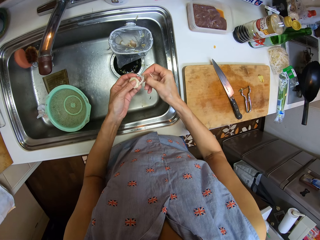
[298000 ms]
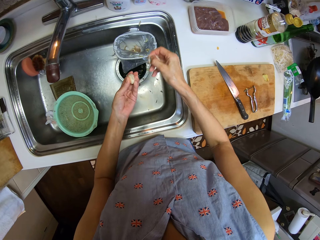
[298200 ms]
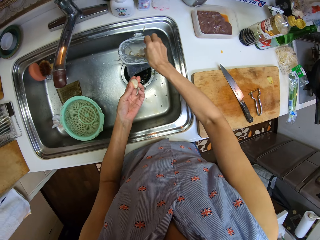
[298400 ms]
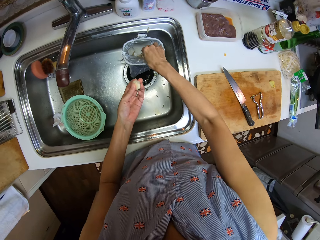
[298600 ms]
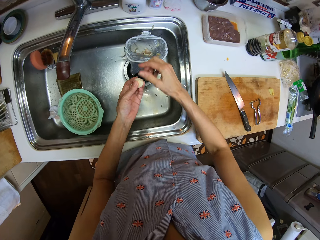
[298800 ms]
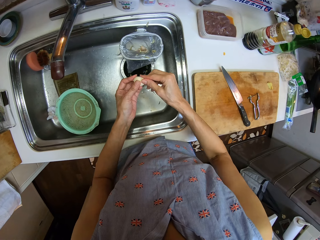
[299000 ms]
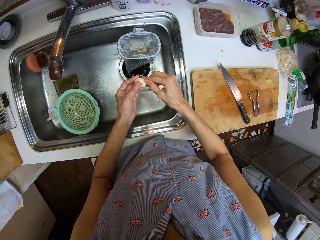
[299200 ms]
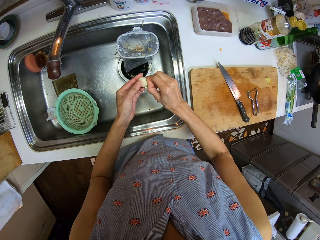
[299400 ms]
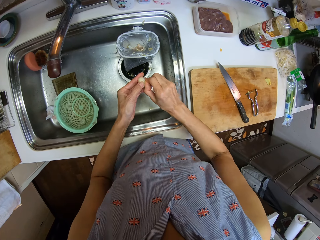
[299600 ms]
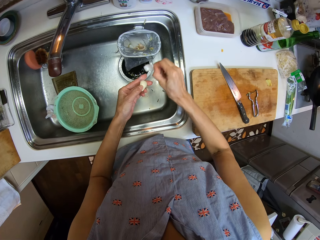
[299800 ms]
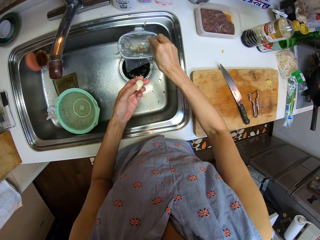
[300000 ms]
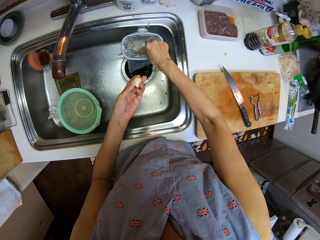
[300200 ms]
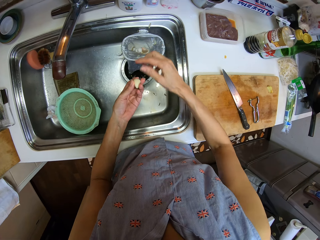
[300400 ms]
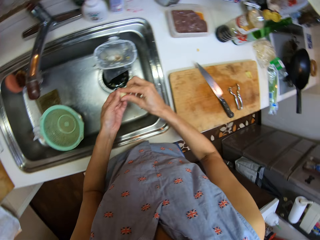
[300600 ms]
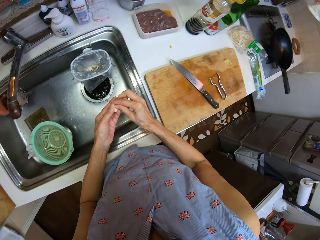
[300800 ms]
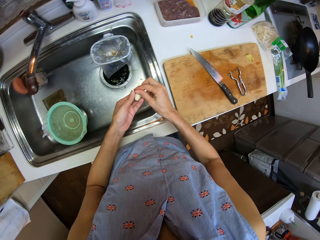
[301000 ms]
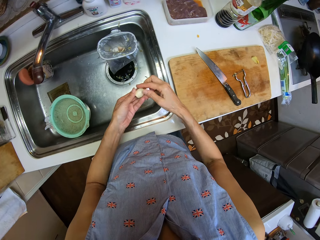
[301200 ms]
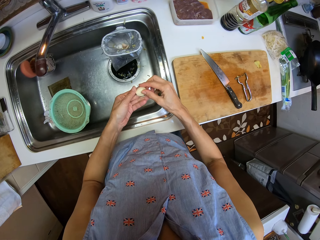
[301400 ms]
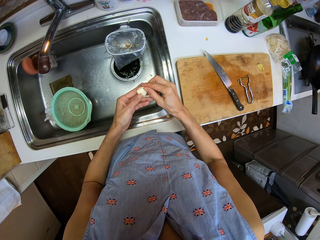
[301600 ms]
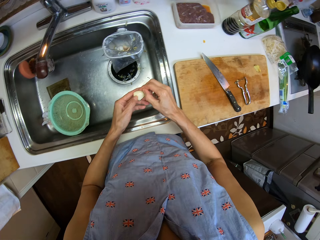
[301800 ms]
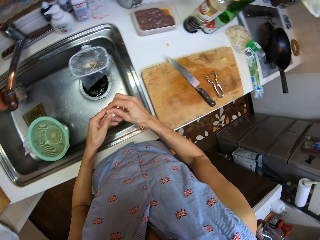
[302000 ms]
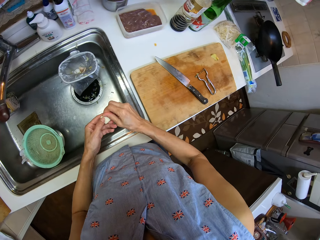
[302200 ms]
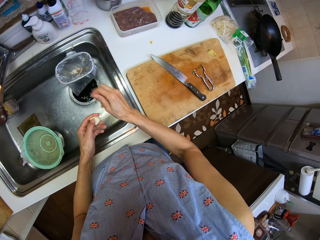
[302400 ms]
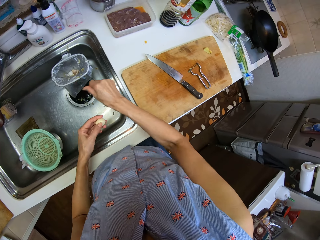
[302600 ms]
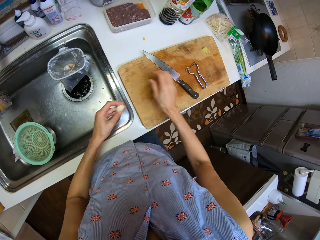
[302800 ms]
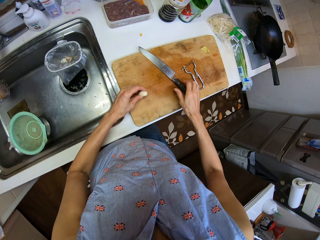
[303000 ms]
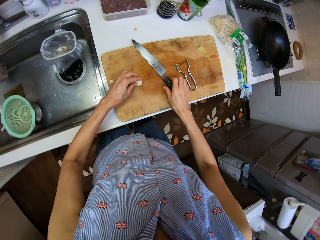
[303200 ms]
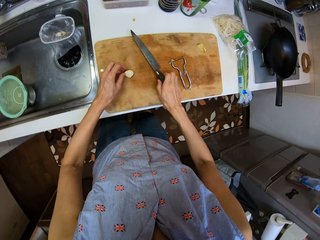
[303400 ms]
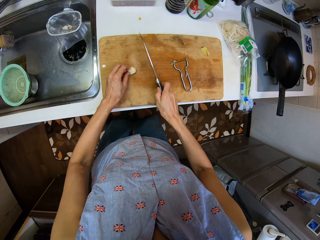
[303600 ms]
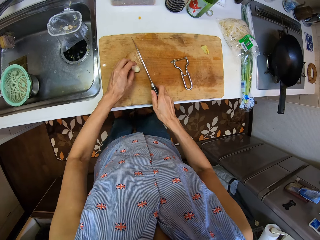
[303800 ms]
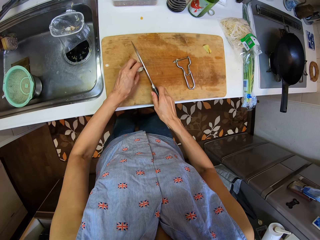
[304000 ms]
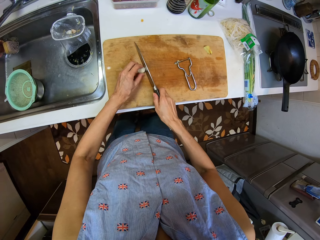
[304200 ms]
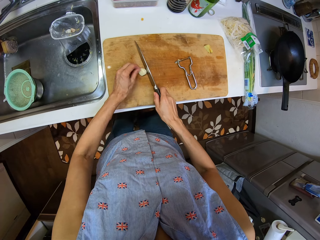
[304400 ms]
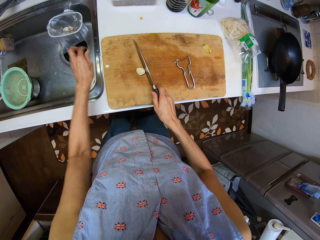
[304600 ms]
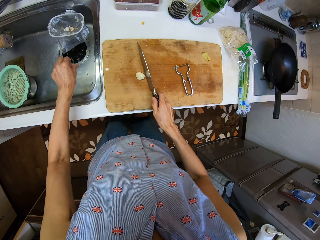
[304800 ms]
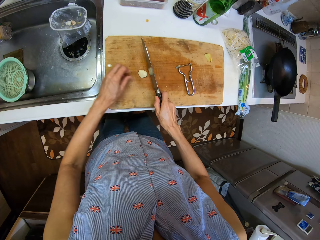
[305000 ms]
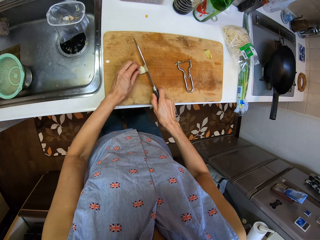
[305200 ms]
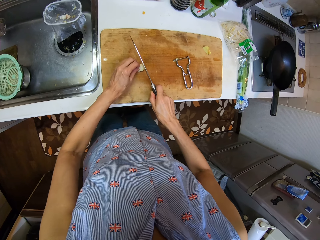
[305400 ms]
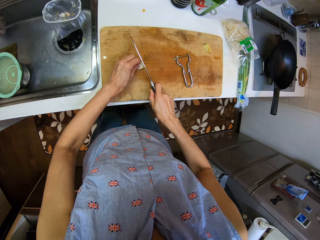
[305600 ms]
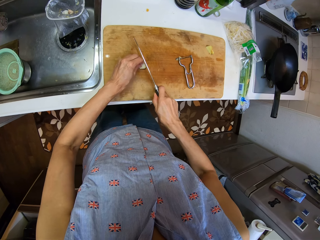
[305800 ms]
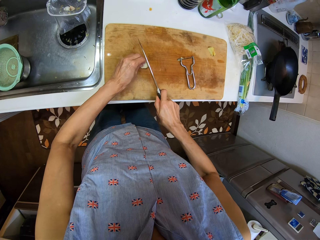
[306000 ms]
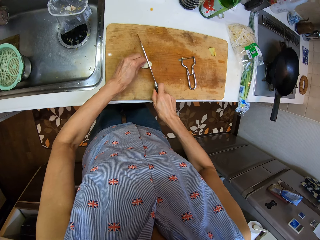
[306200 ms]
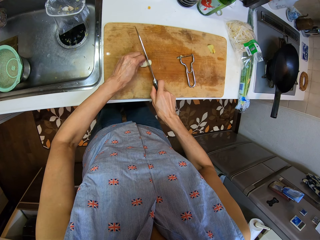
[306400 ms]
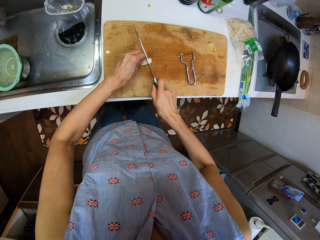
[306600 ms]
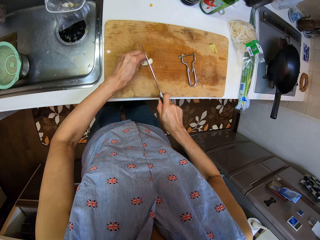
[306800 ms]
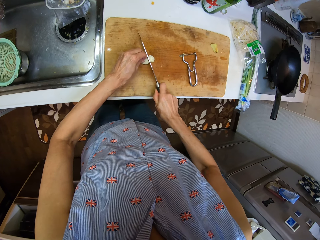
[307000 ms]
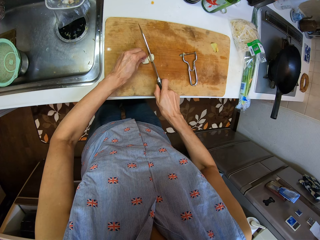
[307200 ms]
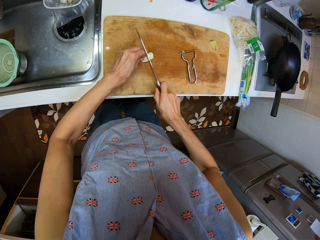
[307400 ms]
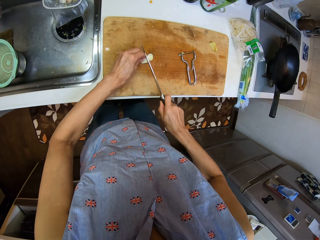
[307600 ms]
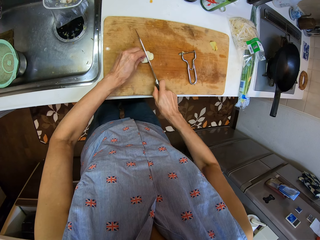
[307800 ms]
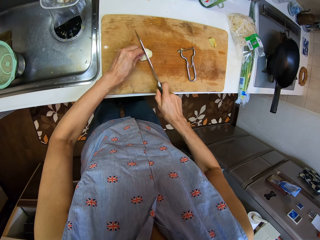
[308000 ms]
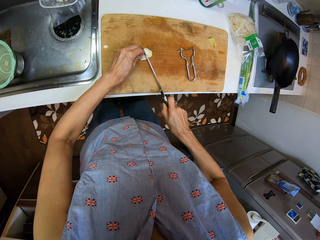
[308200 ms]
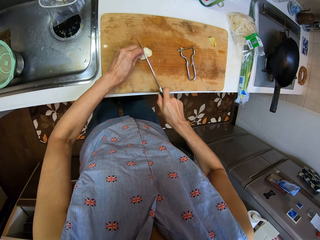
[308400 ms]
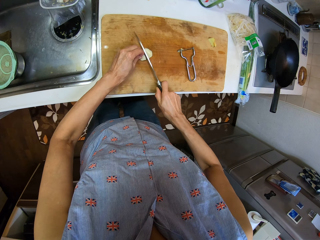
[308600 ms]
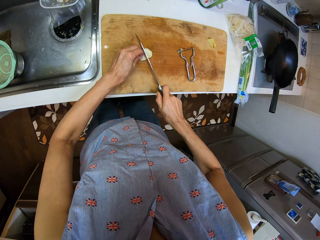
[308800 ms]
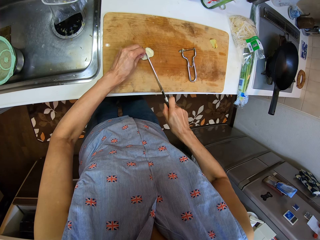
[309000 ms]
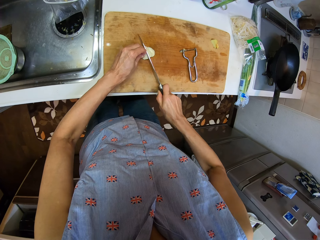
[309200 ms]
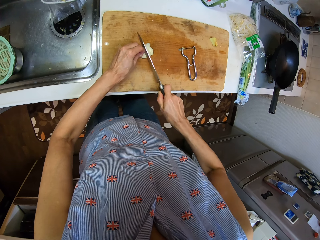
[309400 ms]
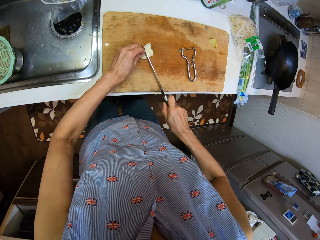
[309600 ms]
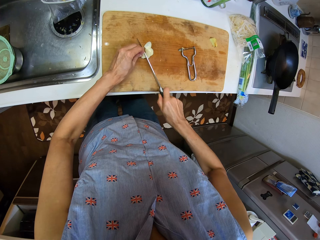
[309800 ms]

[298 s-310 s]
The camera wearer puts the peels of the garlic in the trash in the sink. They peel the garlic. They put the peels of the garlic in the trash in the sink. They peel the garlic. They put the garlic on the chopping board. They pick up the knife from the chopping board. They cut the garlic into small pieces with the knife.

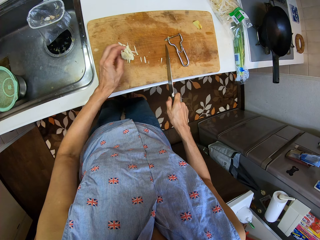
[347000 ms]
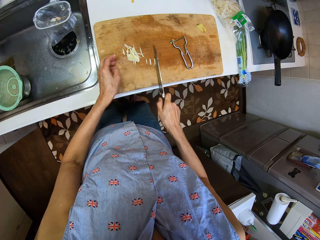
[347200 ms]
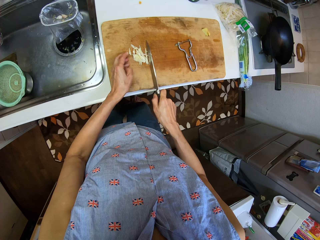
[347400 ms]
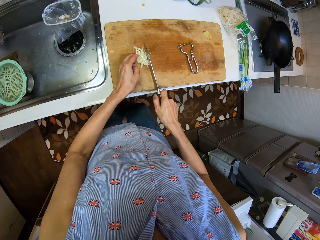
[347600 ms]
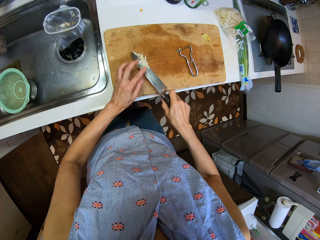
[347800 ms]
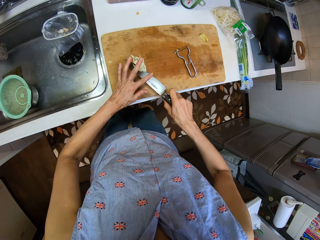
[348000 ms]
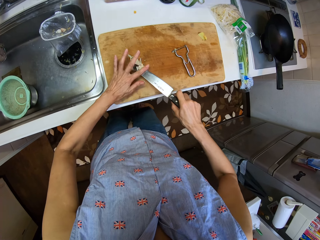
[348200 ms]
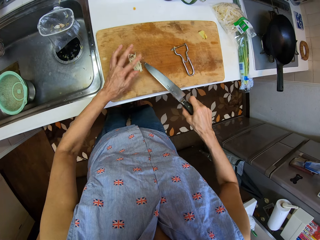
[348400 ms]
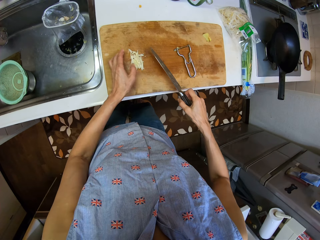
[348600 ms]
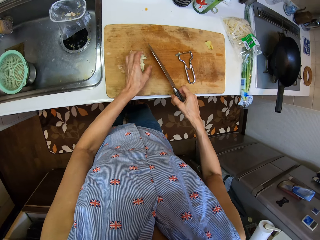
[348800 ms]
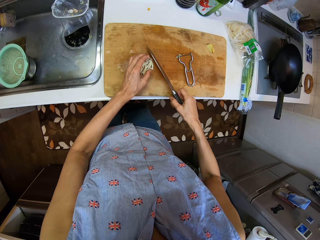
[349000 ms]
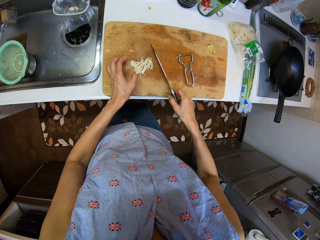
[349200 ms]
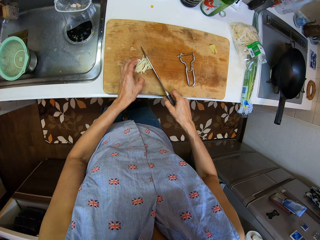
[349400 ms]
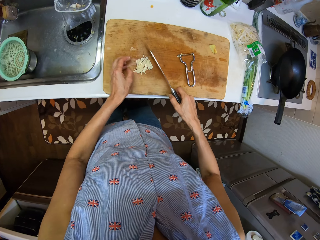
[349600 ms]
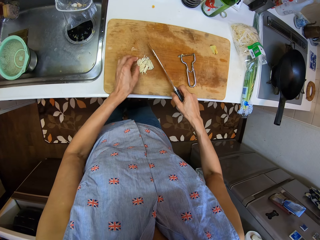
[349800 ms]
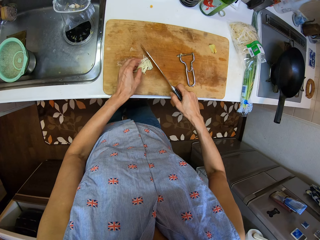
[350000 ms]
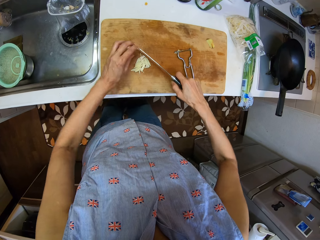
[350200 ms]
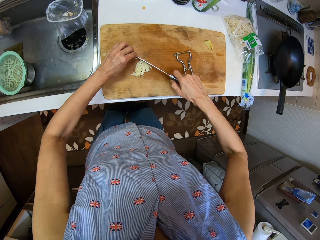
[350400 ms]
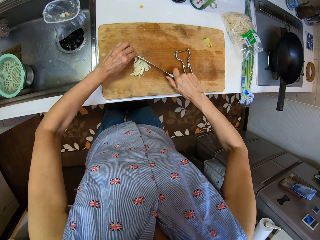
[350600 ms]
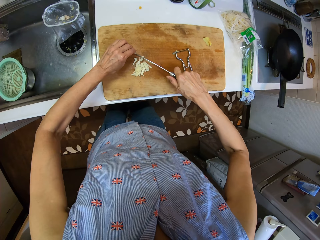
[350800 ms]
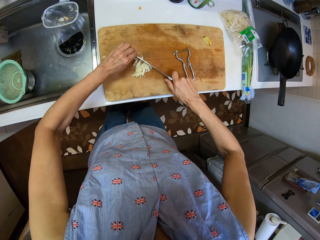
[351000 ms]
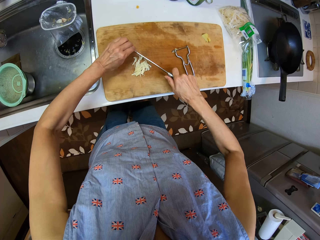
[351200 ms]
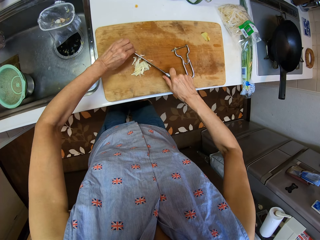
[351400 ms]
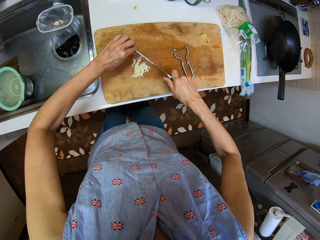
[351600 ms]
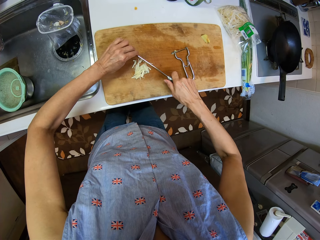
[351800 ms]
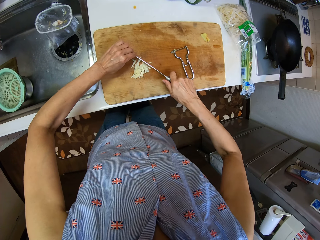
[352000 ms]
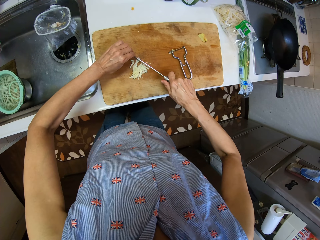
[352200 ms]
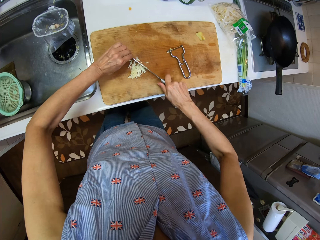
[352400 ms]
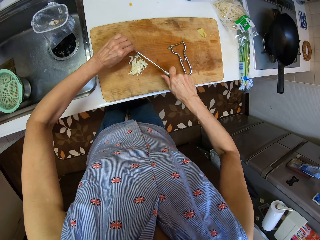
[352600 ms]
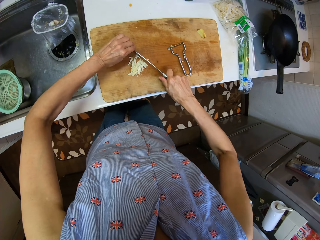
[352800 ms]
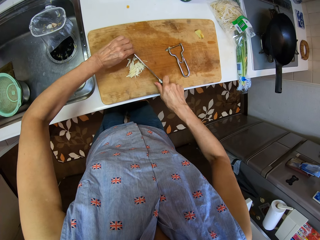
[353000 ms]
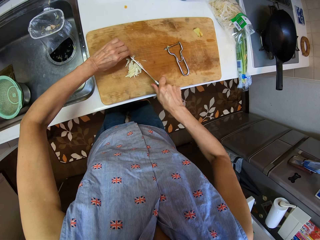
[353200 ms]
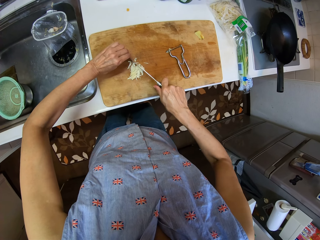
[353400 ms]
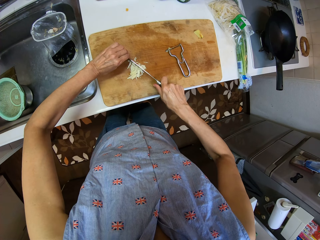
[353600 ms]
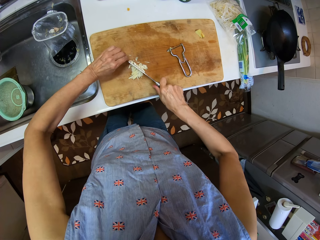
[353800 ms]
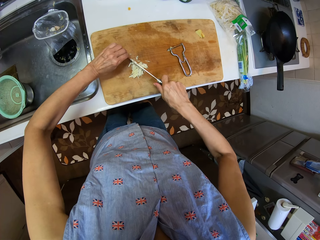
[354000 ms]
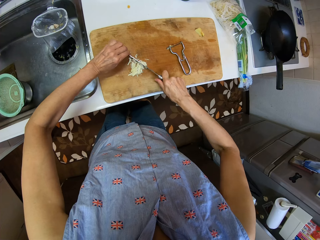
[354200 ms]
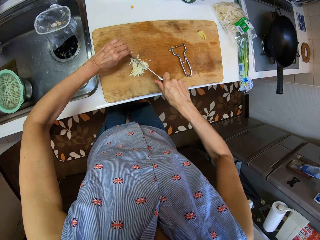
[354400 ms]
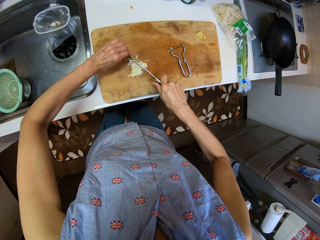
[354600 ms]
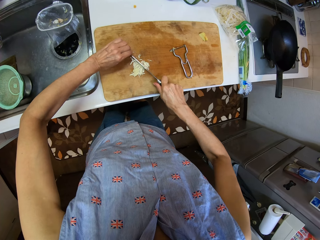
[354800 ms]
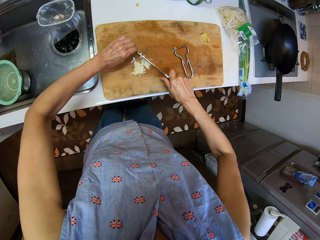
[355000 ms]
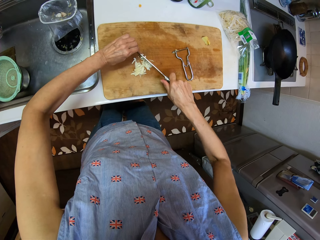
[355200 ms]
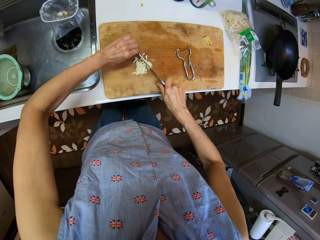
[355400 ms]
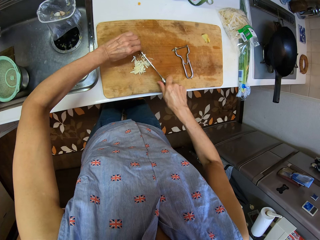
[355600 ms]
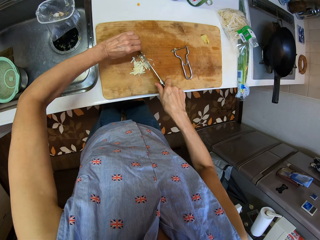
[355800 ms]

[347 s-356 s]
The camera wearer wipes off residues of garlic from the knife. They put the pieces of garlic together and cut the pieces of garlic into smaller pieces.
